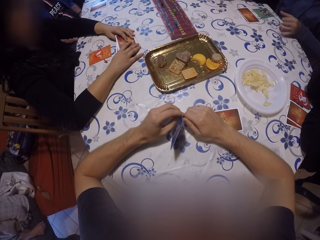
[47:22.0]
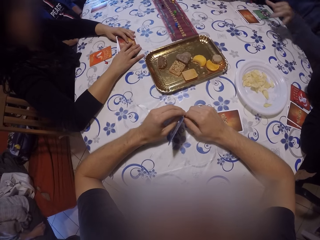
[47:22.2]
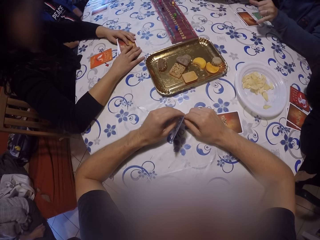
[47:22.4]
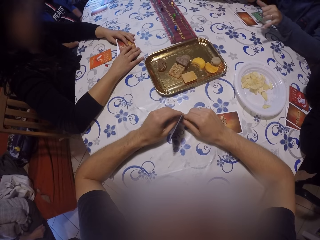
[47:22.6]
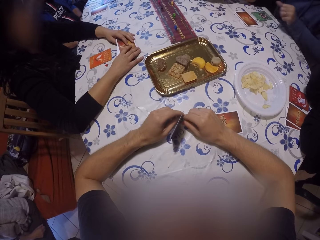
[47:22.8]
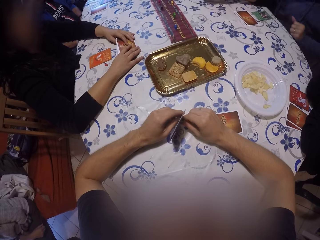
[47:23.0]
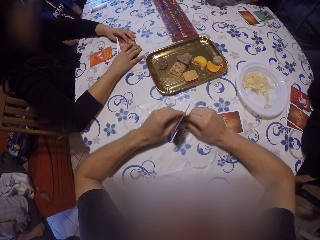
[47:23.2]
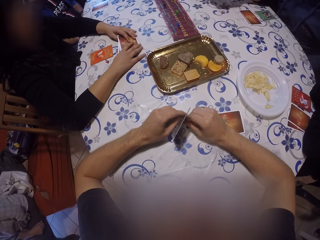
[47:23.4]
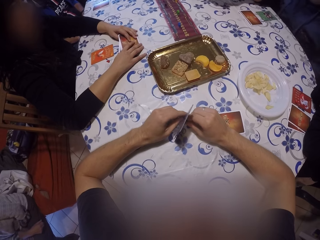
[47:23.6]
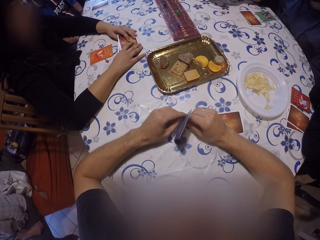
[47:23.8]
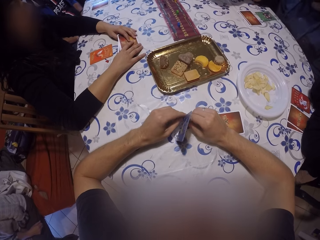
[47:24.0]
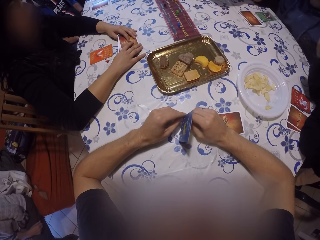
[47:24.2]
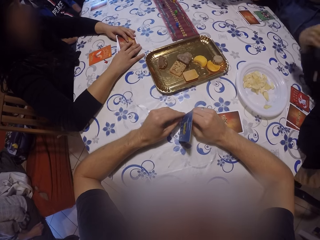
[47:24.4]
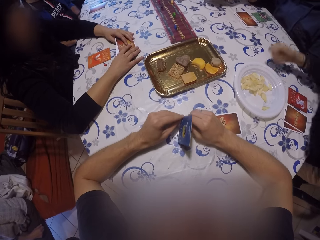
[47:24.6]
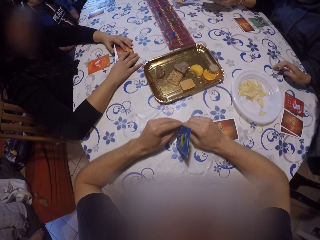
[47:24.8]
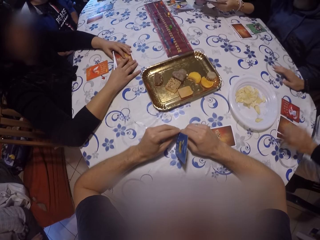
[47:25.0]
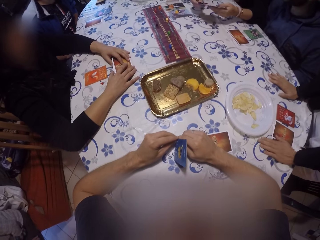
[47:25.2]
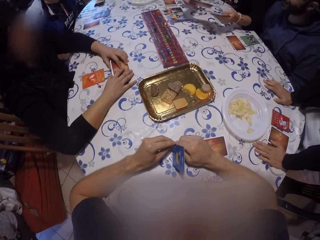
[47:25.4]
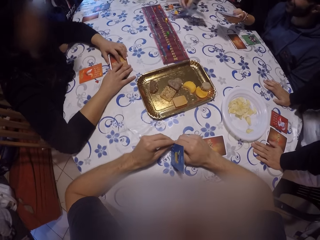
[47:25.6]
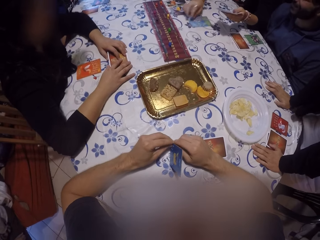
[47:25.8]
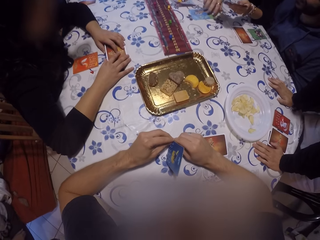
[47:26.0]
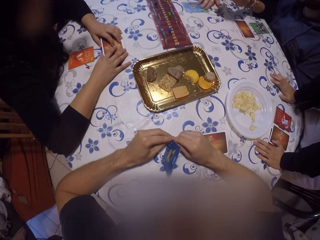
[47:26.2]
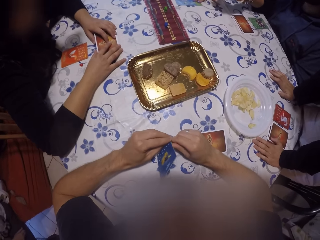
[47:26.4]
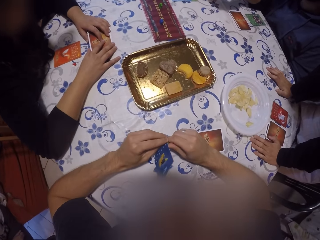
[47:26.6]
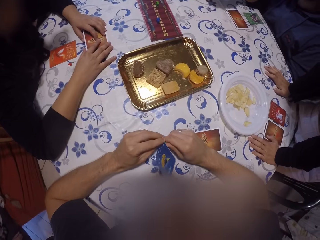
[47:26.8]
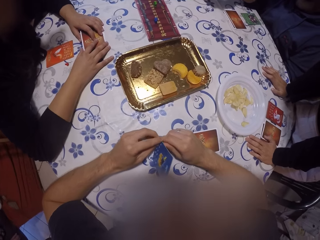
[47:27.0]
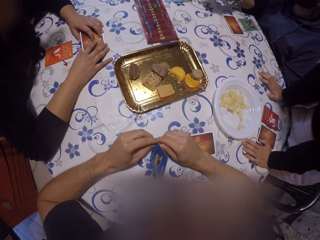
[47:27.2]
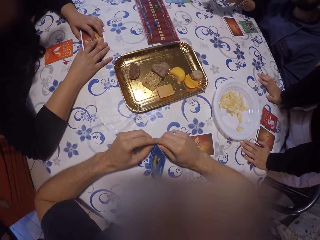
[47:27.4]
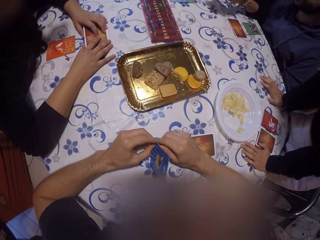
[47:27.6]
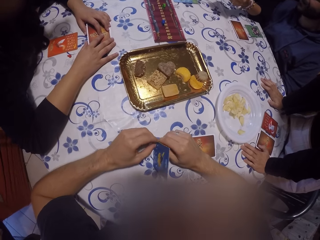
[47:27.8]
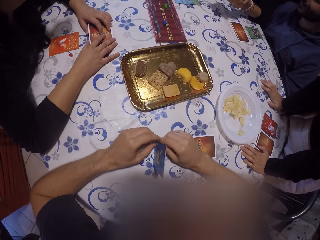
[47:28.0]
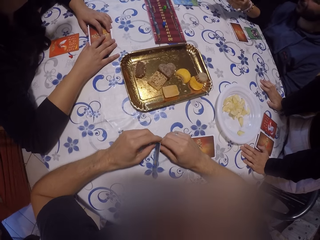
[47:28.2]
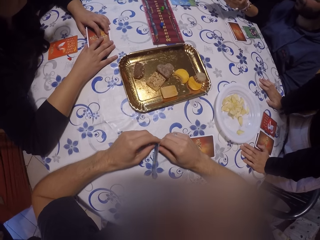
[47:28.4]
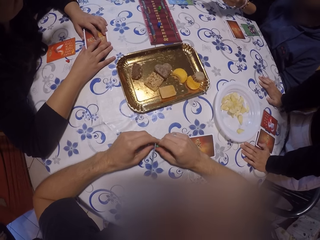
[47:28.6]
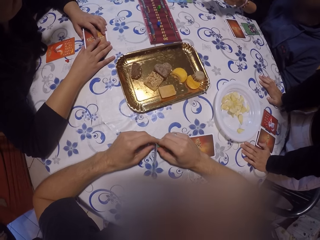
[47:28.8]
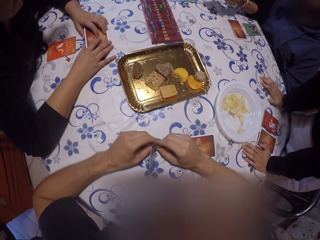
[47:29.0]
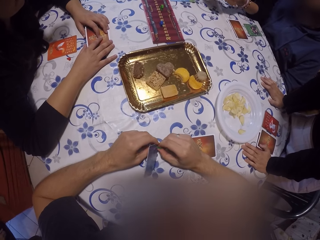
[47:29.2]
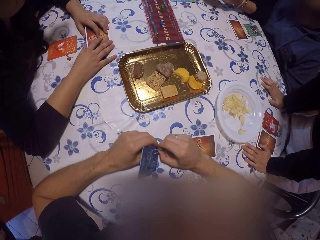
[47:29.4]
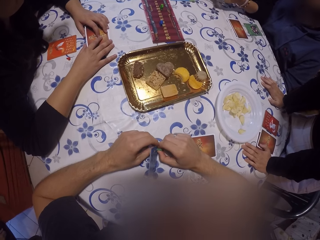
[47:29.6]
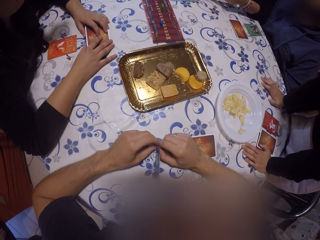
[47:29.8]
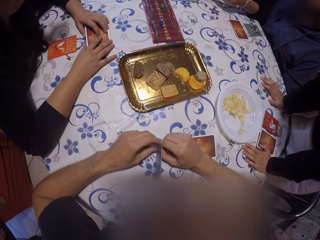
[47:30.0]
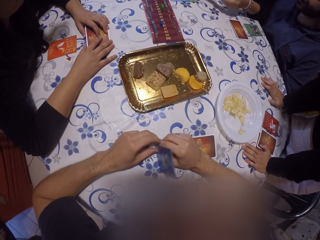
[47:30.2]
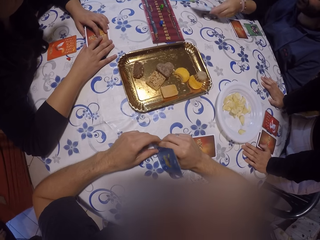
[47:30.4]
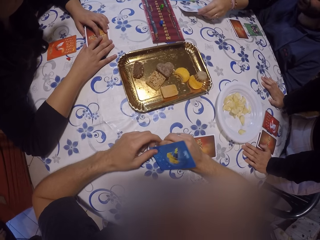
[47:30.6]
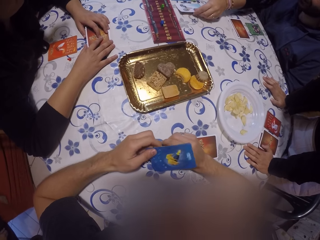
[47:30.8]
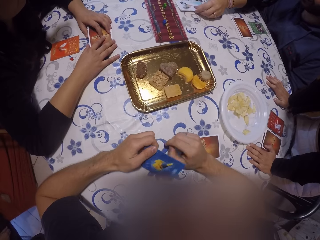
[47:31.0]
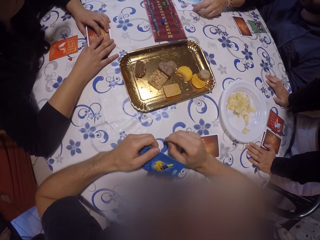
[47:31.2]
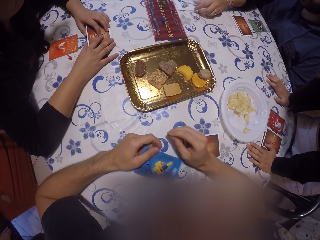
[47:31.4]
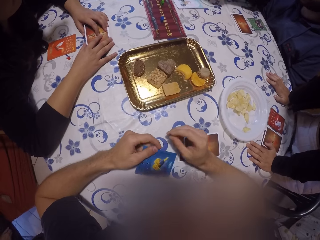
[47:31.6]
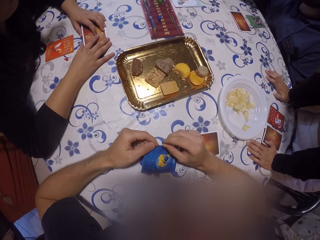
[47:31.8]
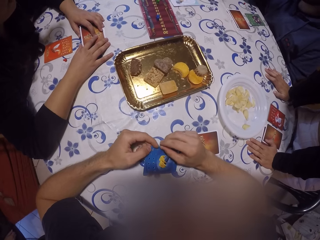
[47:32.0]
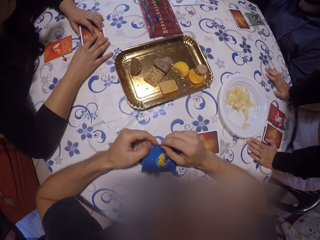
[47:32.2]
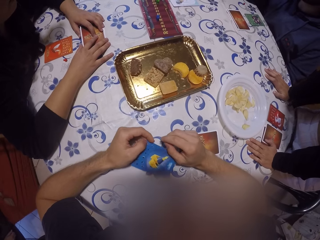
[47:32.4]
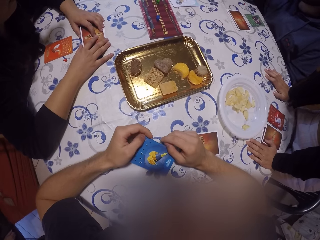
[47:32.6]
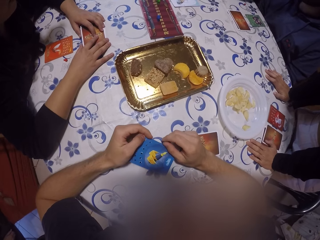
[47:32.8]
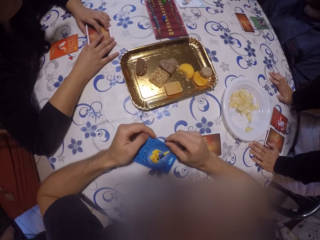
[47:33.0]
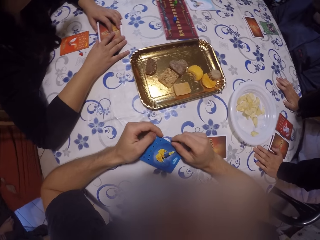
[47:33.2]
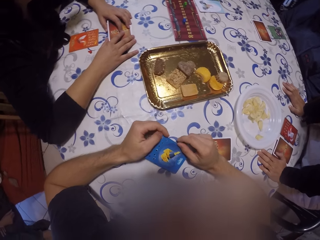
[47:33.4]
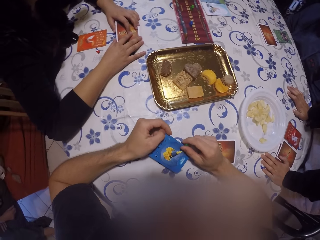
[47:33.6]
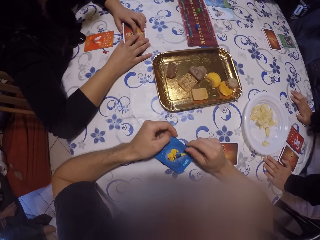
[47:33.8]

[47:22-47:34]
A man gestures at the camera wearer. A woman places both hands on the table. Another woman leans on the table. A third woman places a card on the table. The camera wearer stares at the crib. The third woman places a card on the table.

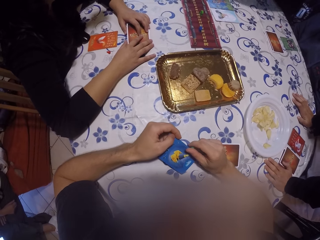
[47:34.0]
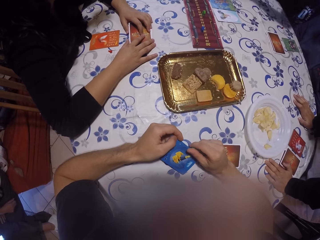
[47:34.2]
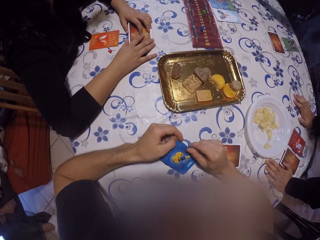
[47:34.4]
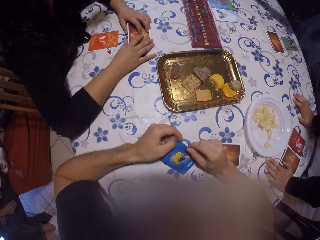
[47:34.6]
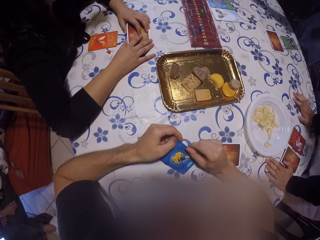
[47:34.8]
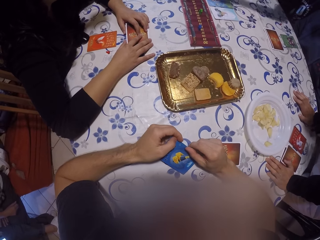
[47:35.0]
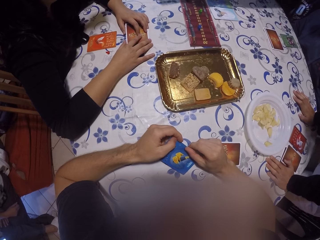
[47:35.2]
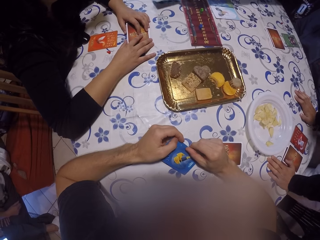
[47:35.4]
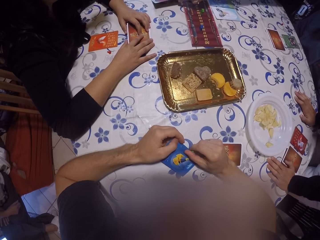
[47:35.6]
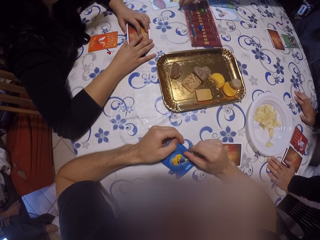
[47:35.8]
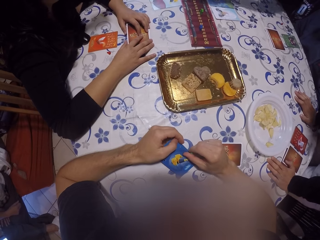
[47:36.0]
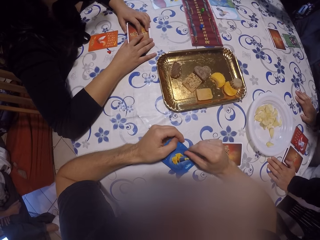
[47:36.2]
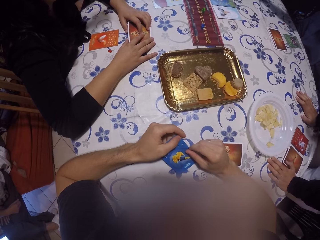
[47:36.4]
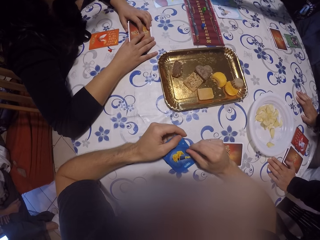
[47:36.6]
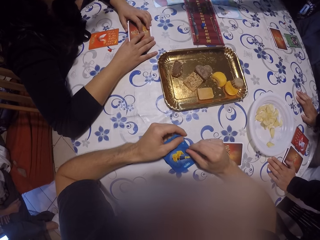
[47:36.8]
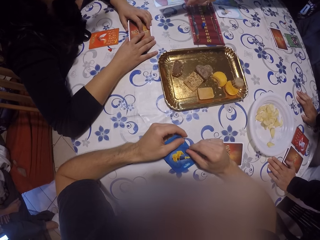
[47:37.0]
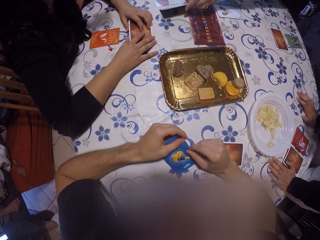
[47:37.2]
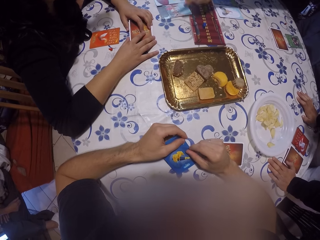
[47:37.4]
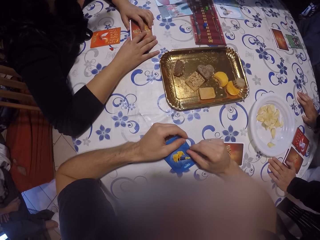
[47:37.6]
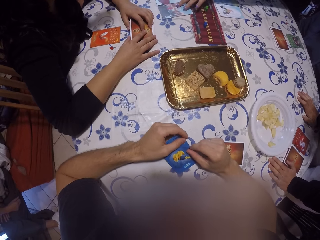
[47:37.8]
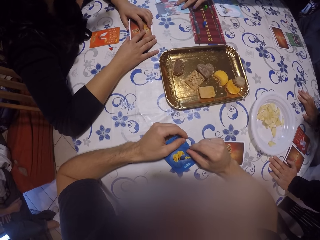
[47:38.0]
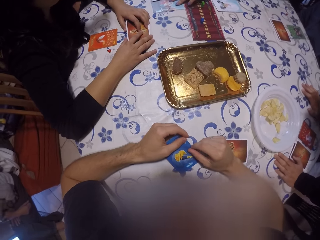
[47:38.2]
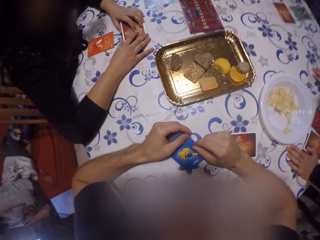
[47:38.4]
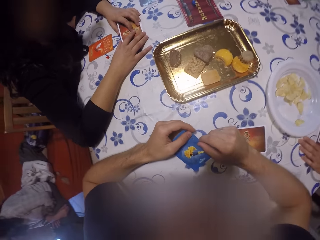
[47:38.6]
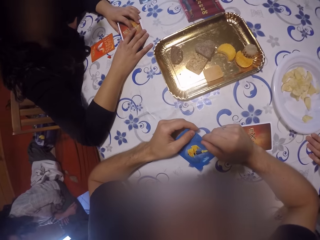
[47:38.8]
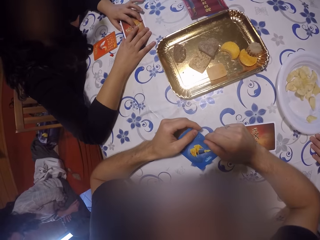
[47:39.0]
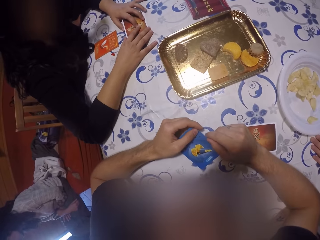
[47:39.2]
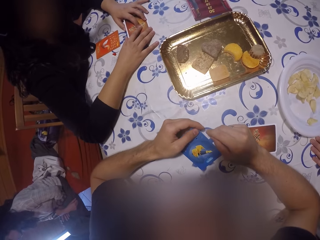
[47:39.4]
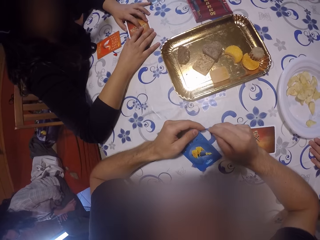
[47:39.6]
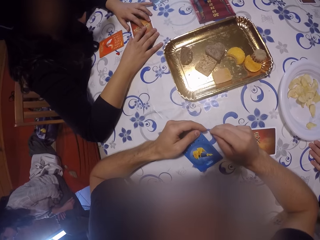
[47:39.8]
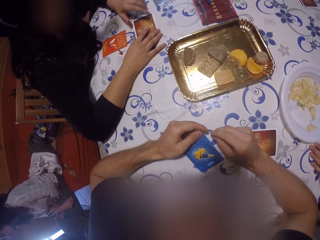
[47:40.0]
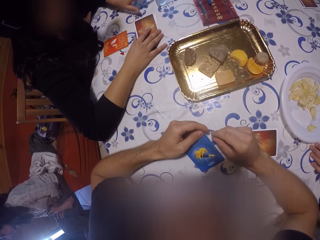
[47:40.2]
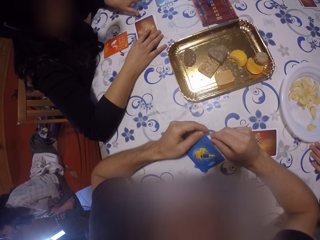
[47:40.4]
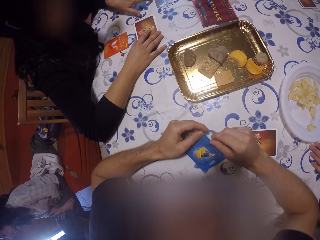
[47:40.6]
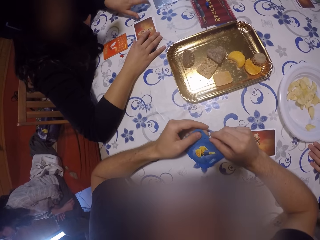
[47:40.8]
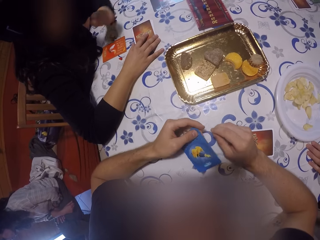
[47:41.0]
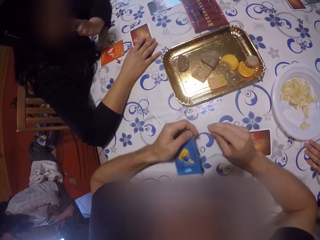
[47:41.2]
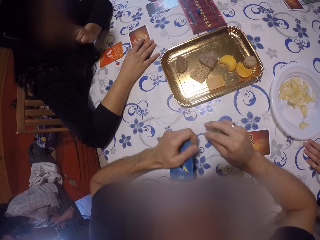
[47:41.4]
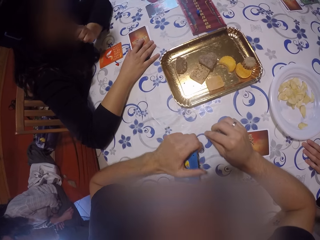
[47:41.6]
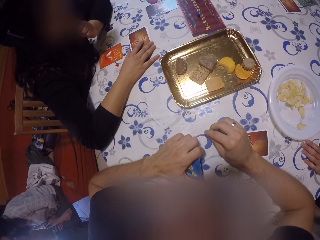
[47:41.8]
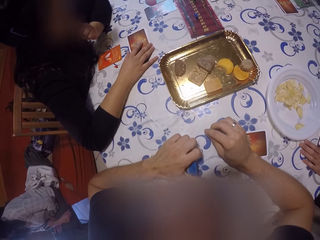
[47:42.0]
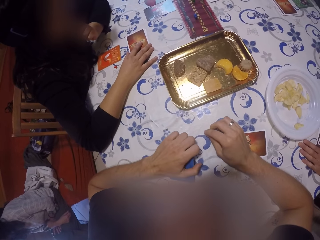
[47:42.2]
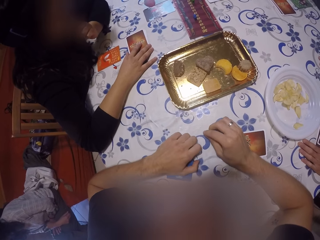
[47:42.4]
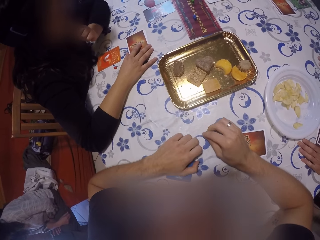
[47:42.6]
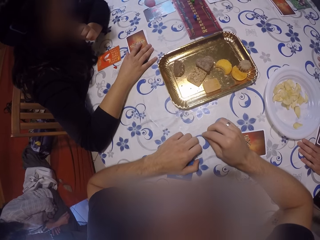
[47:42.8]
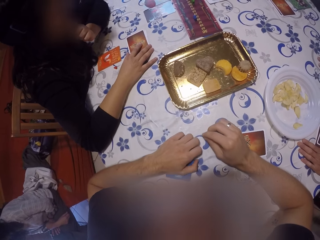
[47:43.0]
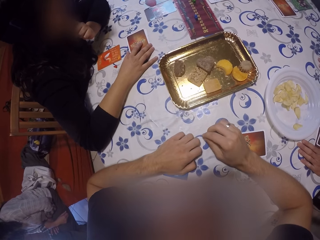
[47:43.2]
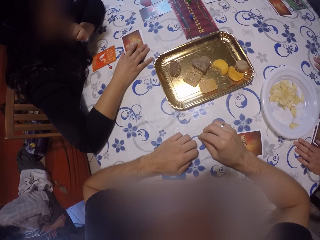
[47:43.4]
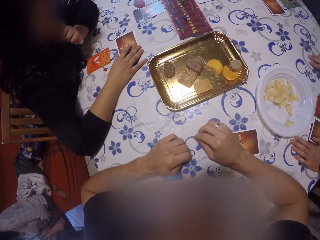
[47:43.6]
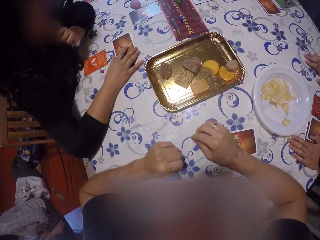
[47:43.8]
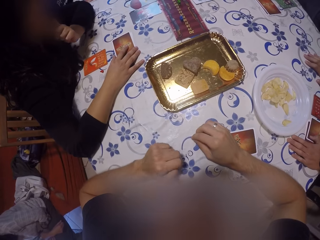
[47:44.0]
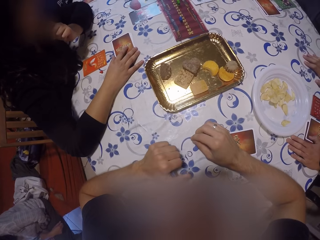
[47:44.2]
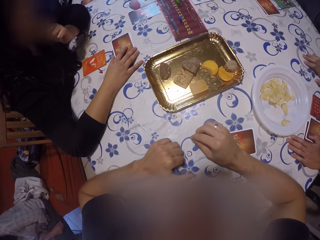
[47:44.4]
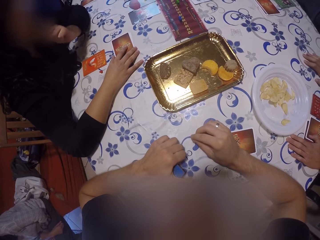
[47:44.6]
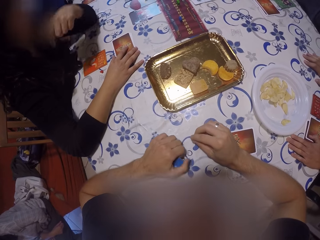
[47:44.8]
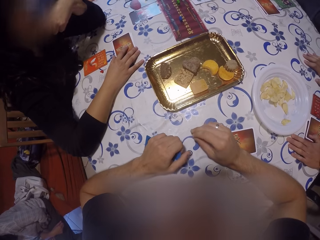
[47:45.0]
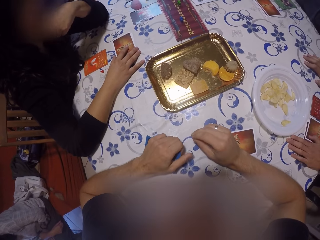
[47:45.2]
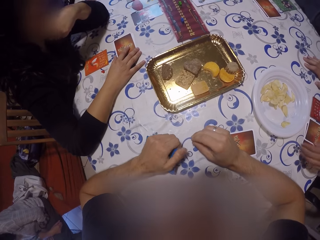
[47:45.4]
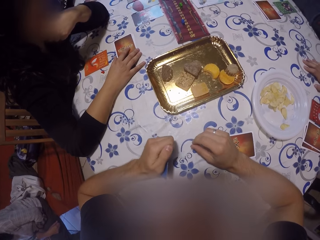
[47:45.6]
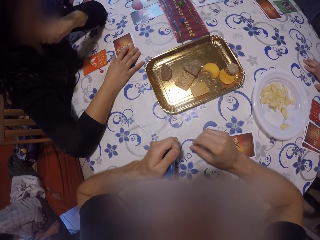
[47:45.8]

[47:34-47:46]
The camera wearer looks around the table. A woman places a card on the table. She adjusts the cards beside the crib. Another woman touches a card on the table. A third woman holds her chin on her left hand. The camera wearer stares at the crib. He taps the table with his right hand.
